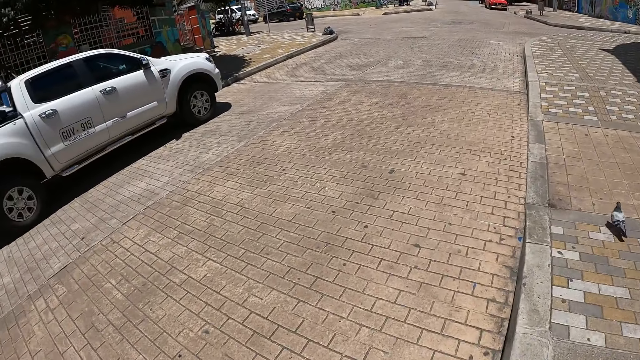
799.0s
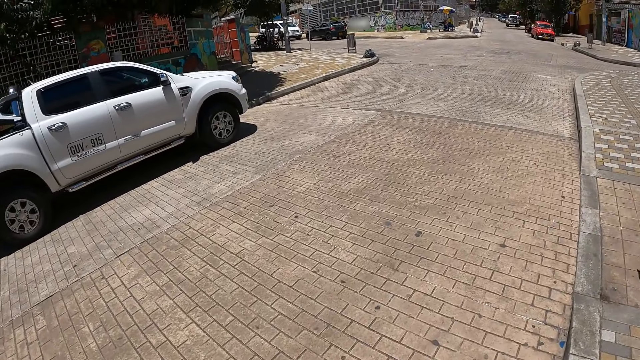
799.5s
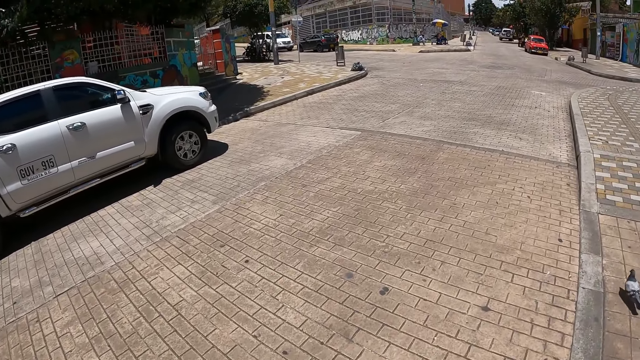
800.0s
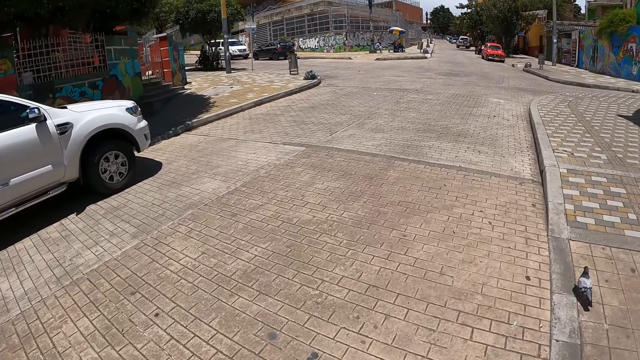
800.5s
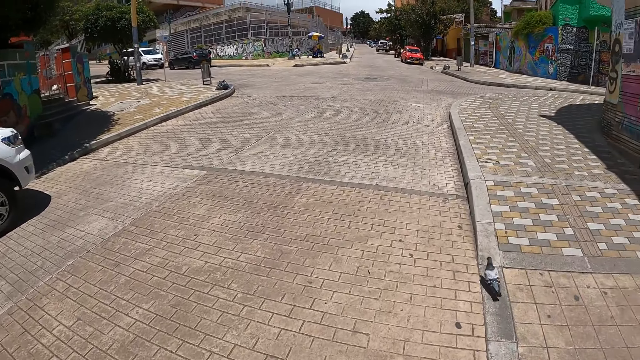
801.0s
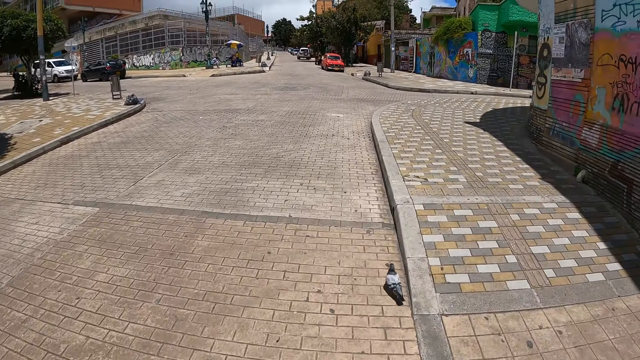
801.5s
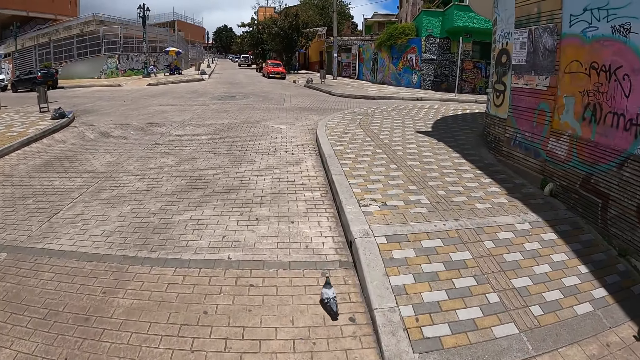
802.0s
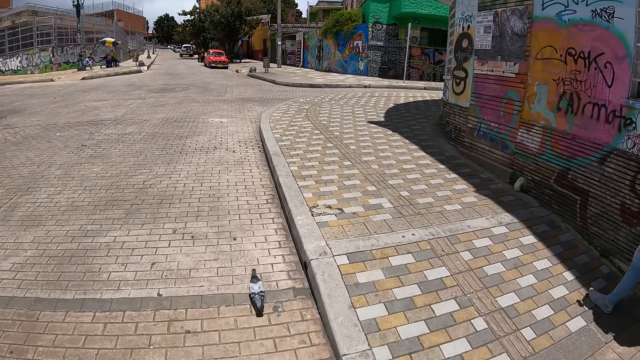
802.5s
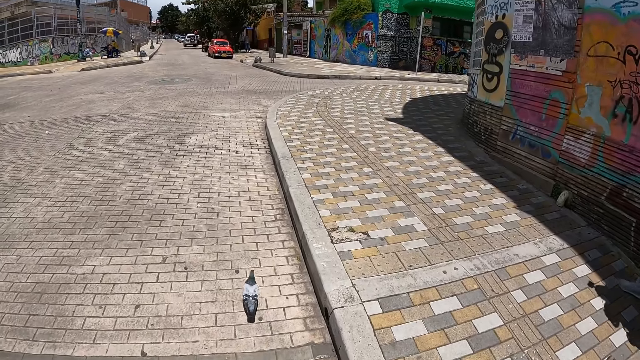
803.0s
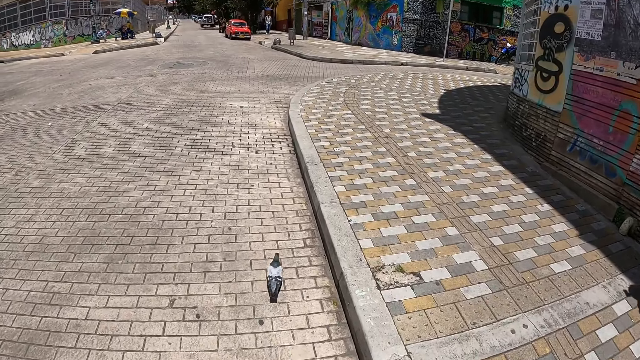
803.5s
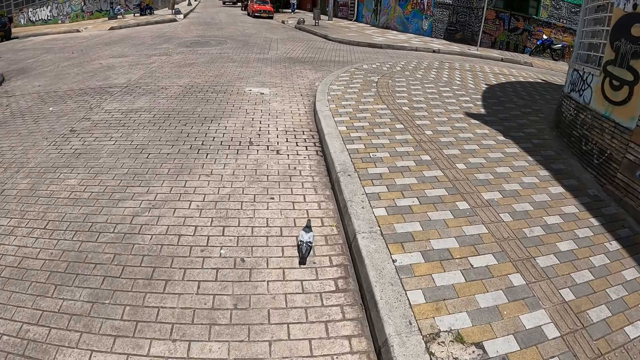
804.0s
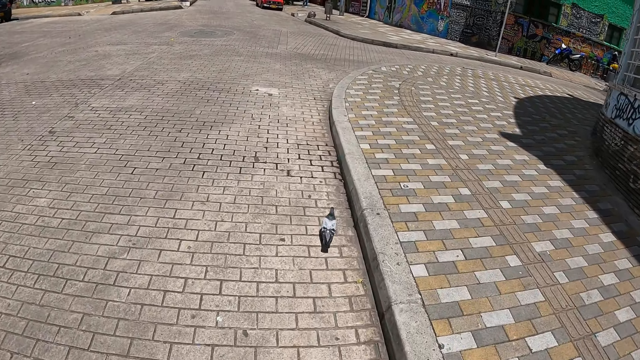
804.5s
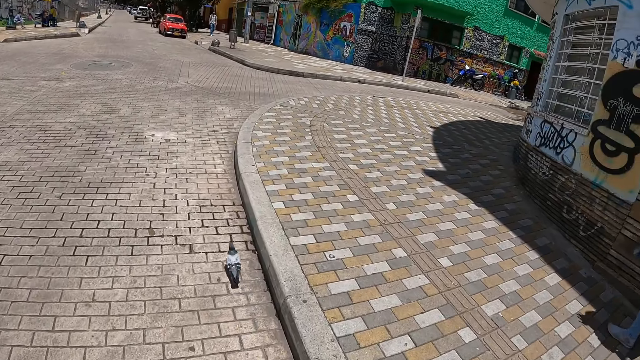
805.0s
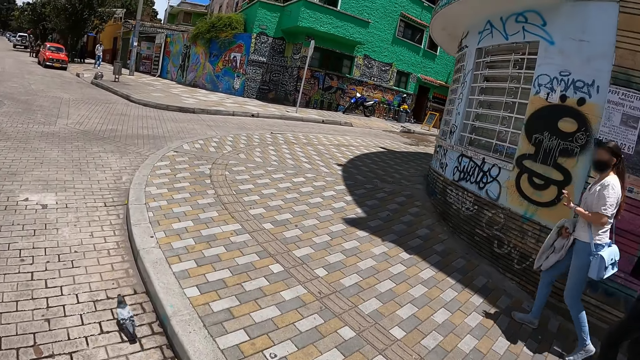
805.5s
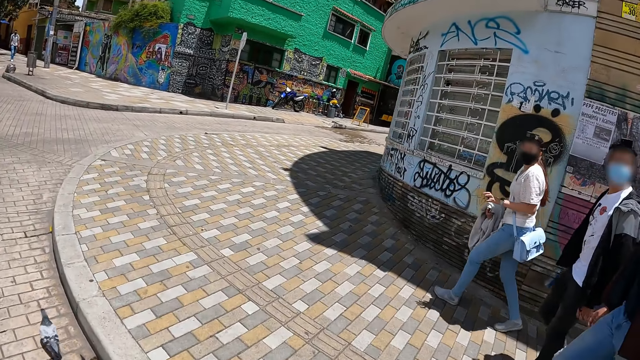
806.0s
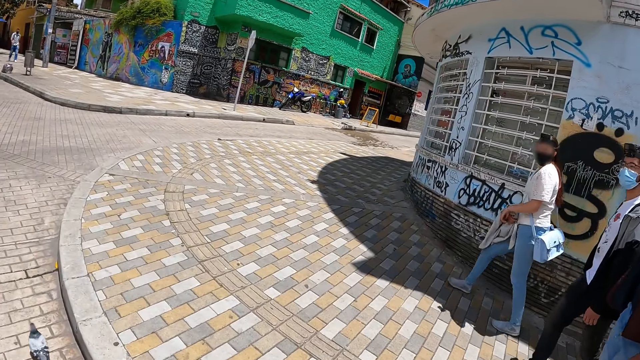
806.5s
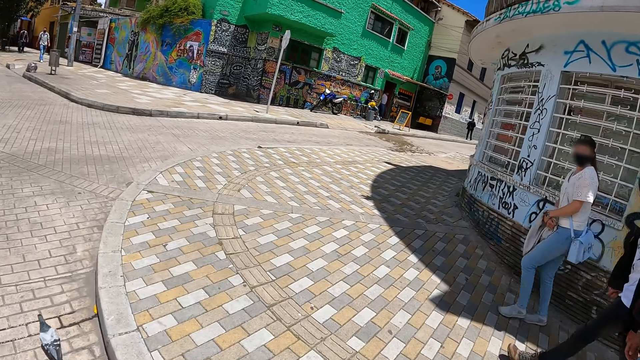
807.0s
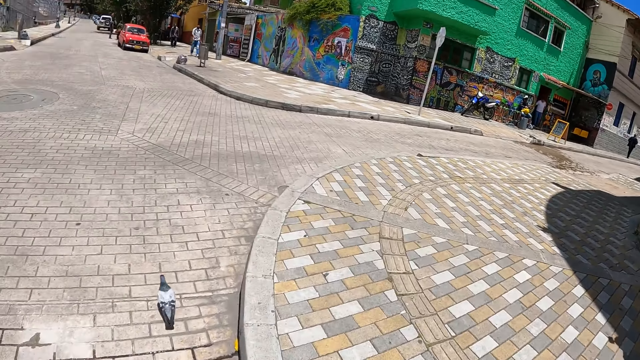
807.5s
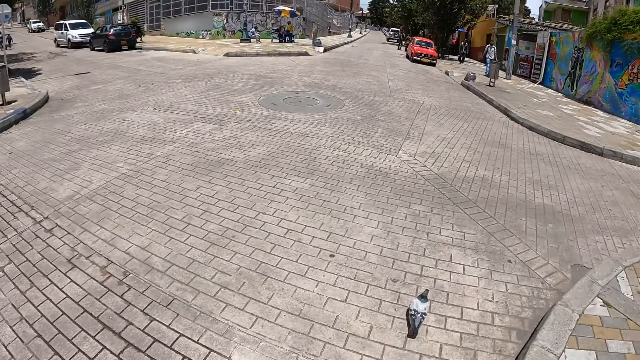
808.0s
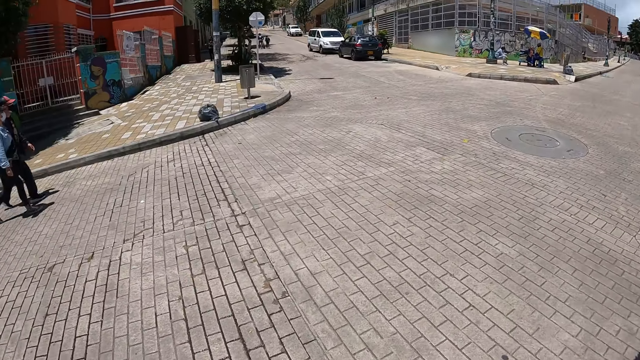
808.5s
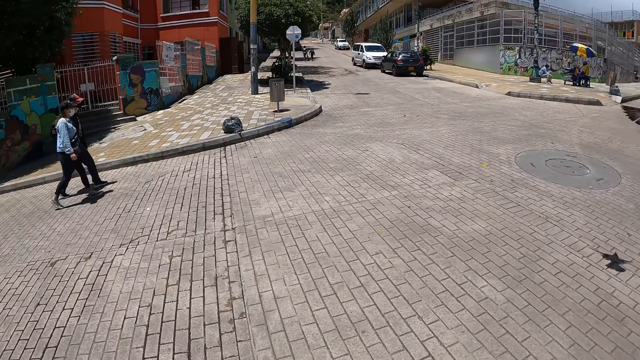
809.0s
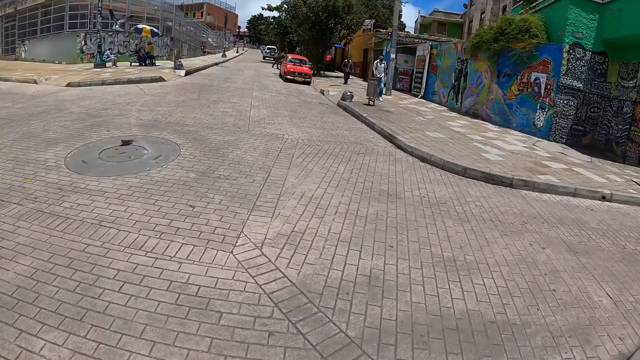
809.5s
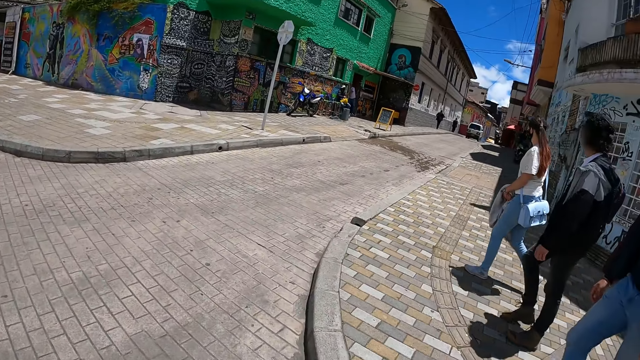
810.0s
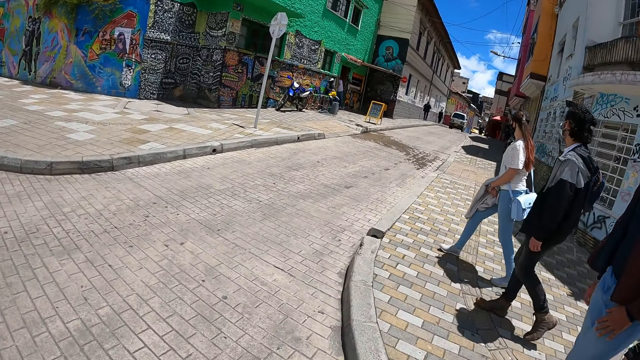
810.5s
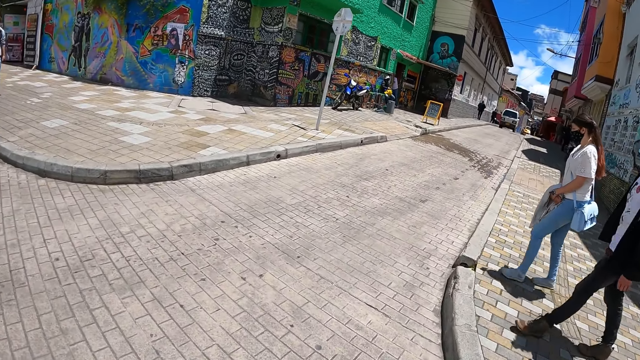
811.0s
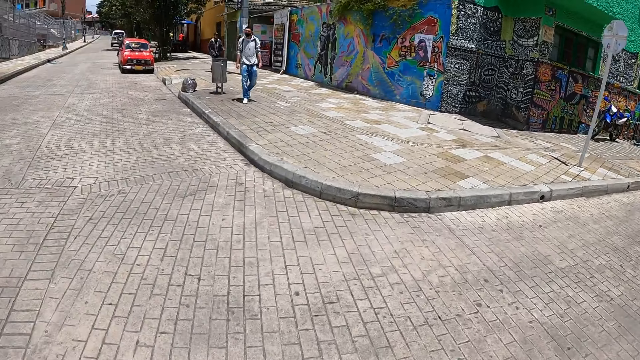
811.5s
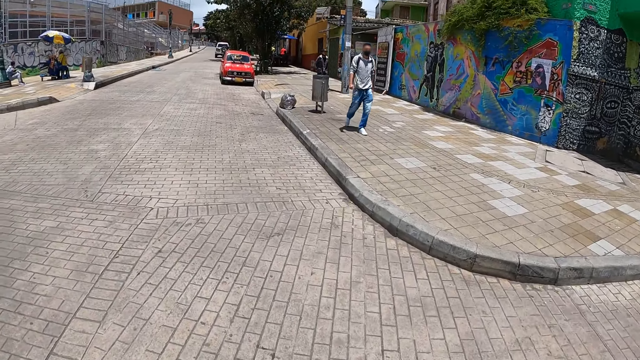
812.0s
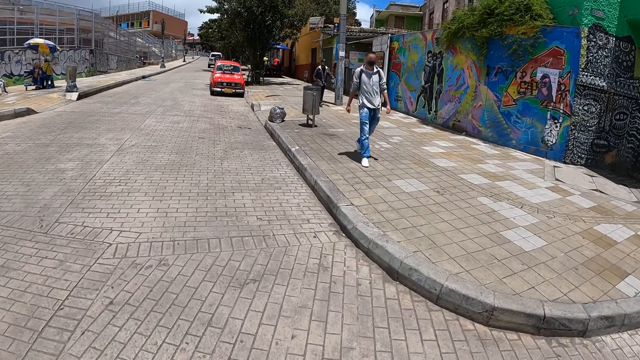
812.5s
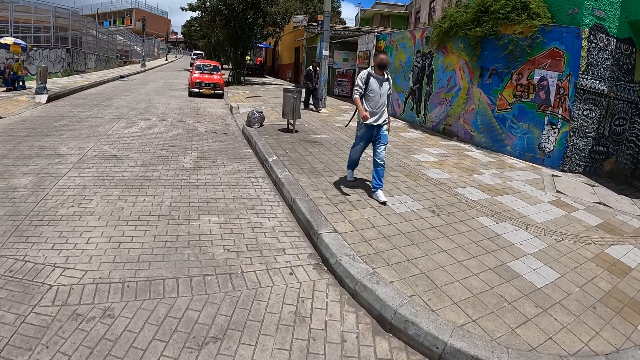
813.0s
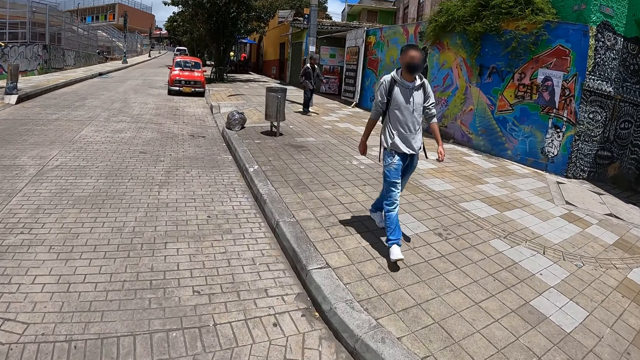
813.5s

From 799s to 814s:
The camera wearer talks to two people. They look around. Three people look on the road. The camera wearer walks on the road side with four people.

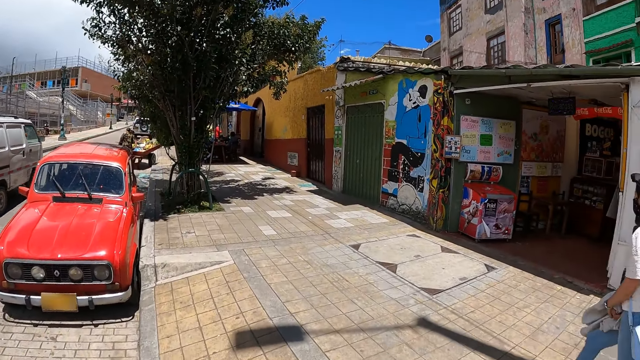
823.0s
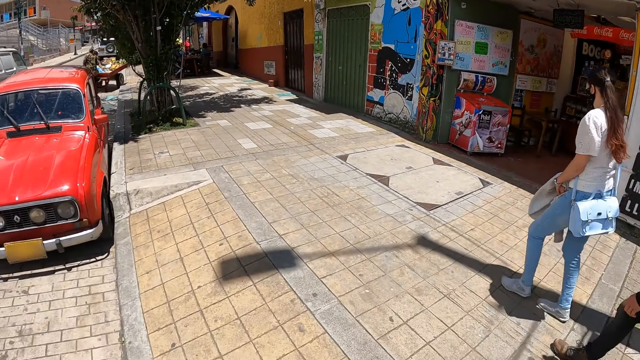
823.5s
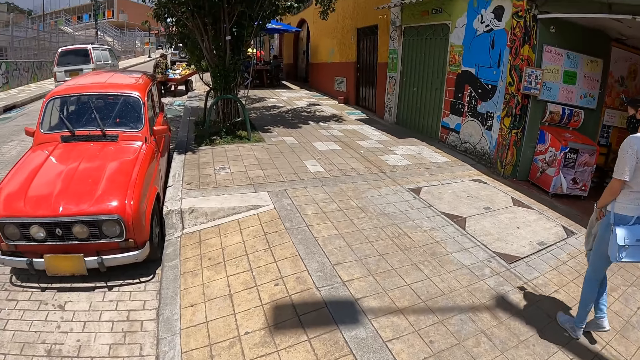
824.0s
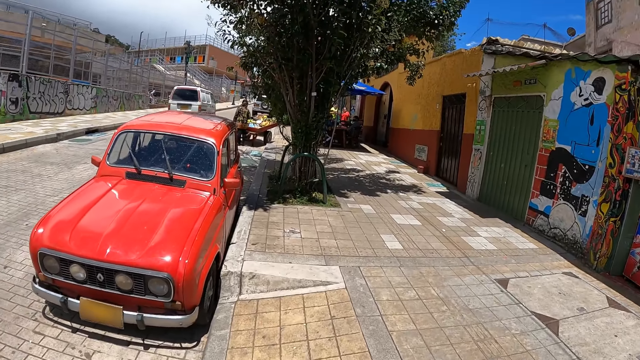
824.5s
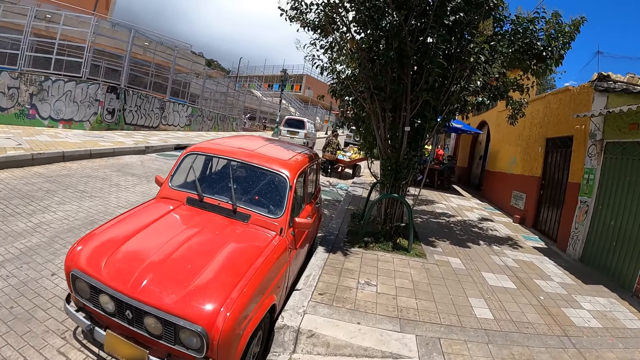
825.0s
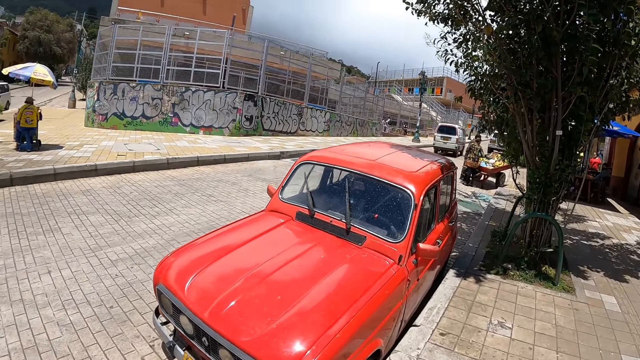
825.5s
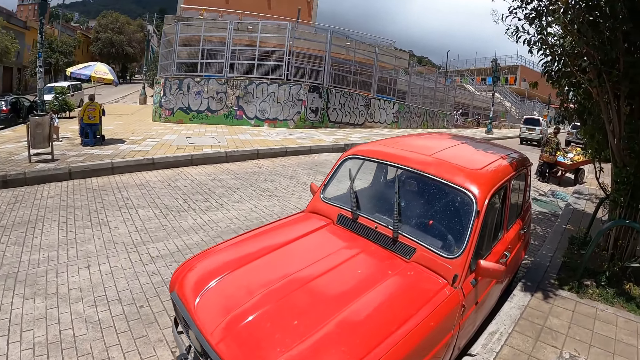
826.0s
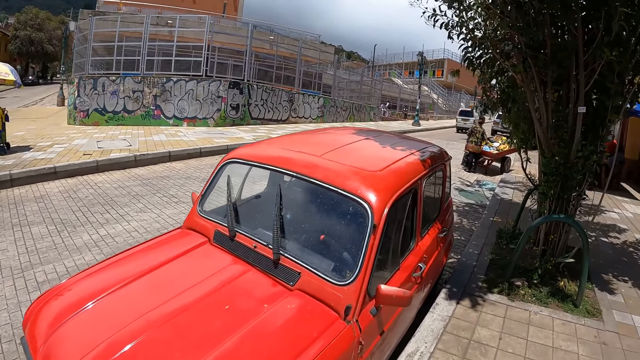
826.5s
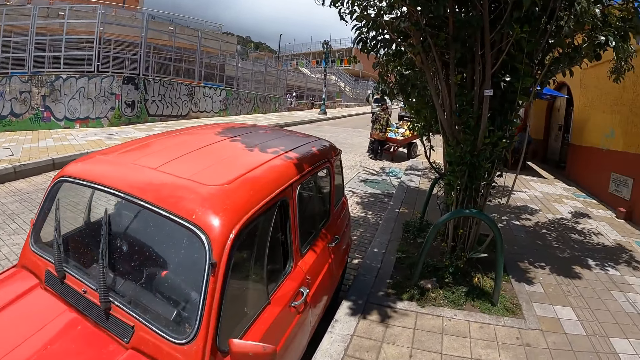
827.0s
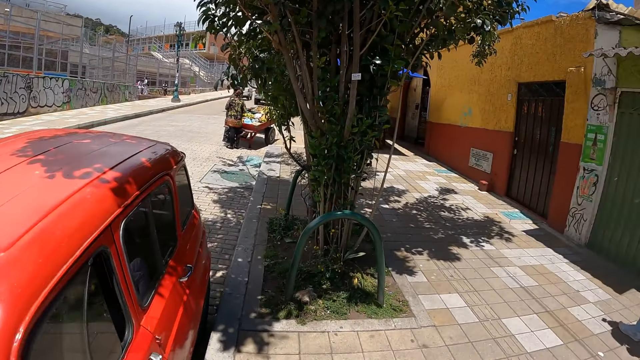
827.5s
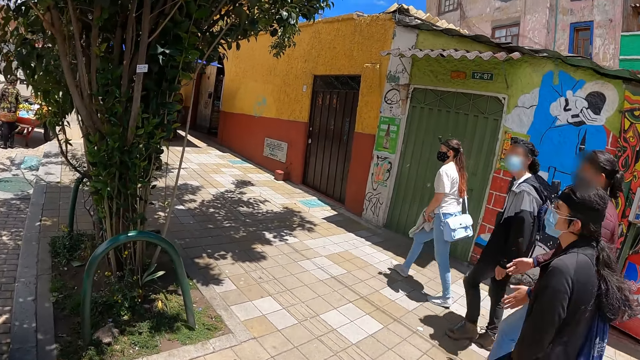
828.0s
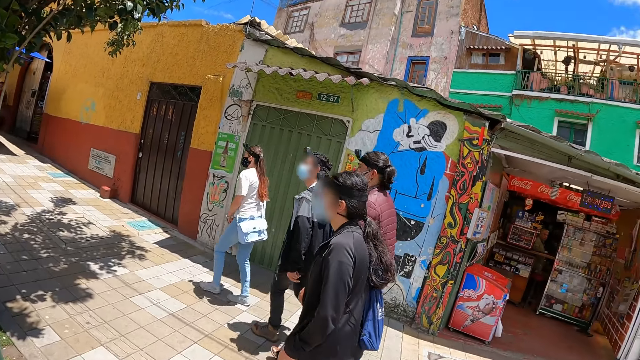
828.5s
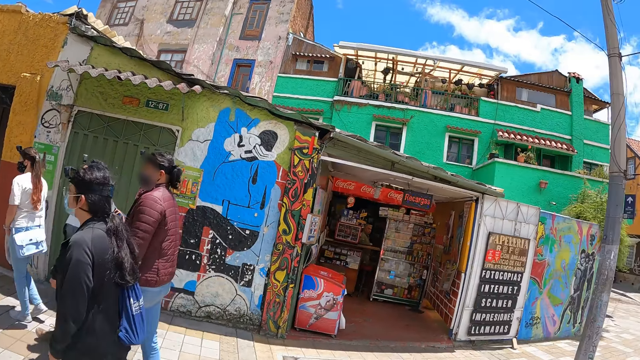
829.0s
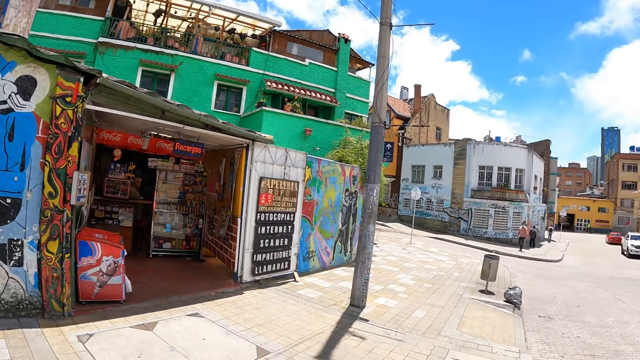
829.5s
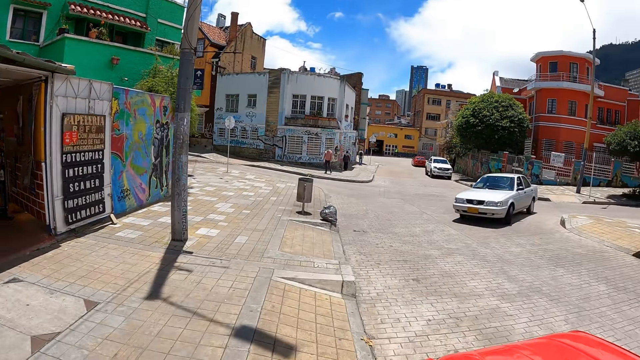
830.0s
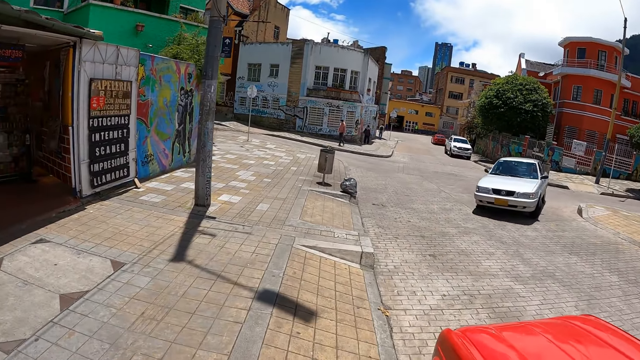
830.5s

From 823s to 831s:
The camera wearer looks left. They turn back.
